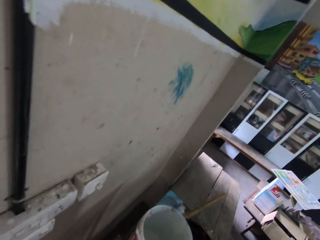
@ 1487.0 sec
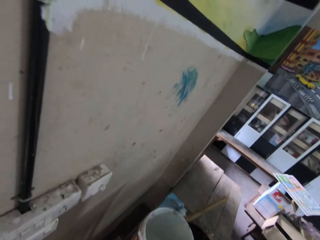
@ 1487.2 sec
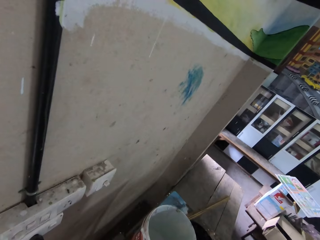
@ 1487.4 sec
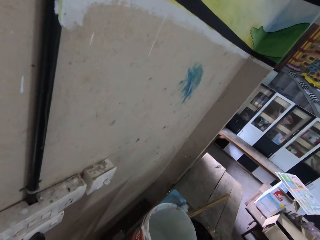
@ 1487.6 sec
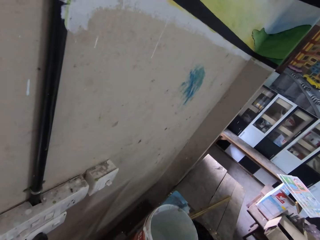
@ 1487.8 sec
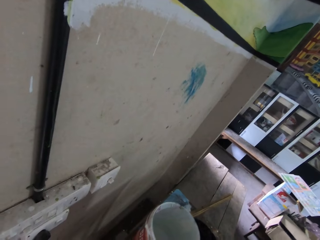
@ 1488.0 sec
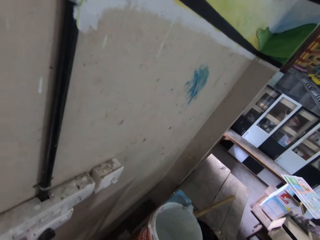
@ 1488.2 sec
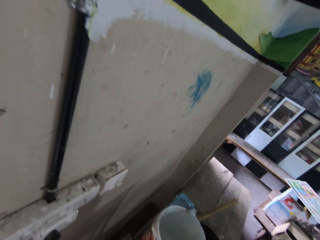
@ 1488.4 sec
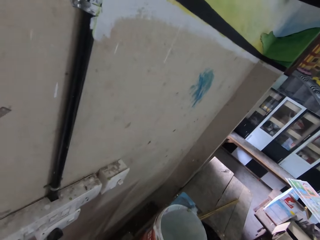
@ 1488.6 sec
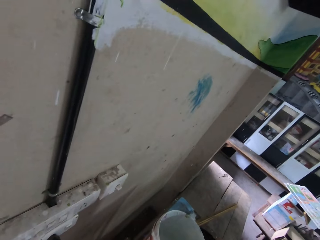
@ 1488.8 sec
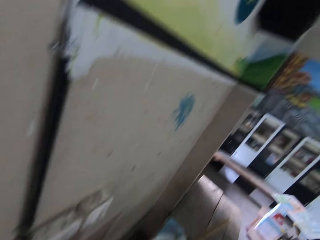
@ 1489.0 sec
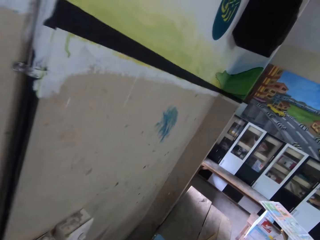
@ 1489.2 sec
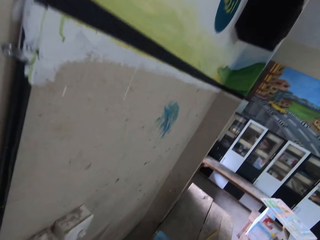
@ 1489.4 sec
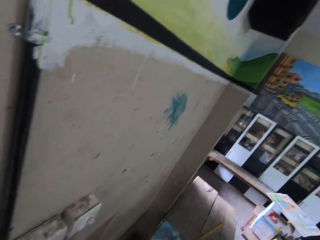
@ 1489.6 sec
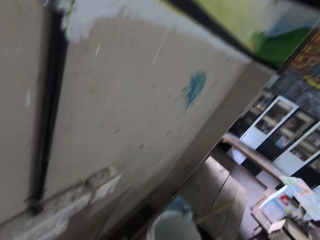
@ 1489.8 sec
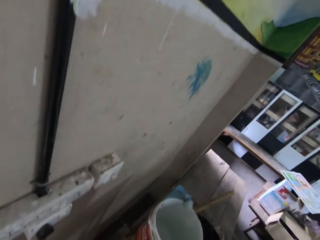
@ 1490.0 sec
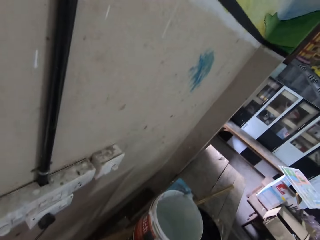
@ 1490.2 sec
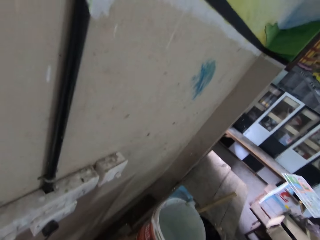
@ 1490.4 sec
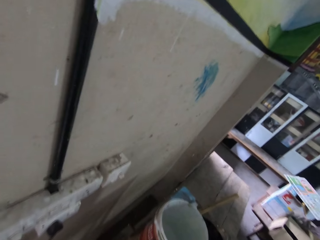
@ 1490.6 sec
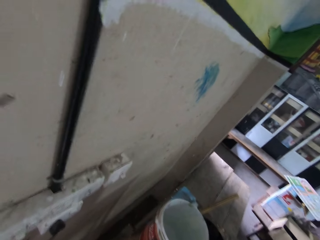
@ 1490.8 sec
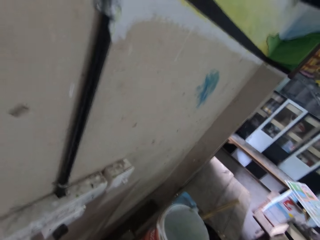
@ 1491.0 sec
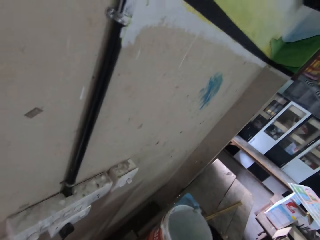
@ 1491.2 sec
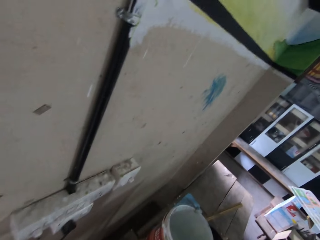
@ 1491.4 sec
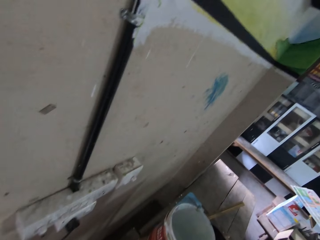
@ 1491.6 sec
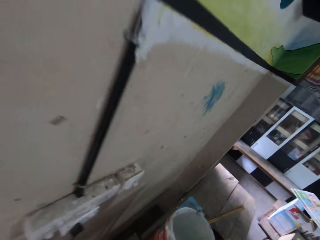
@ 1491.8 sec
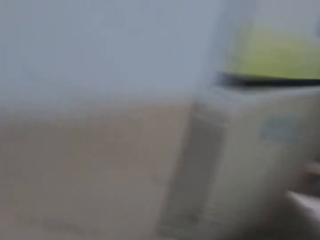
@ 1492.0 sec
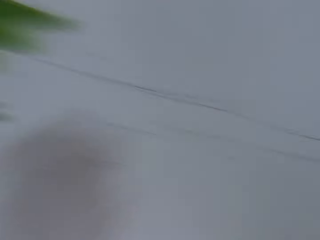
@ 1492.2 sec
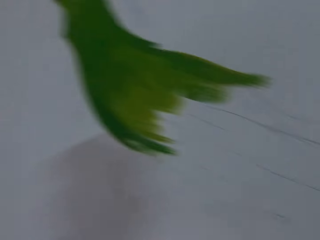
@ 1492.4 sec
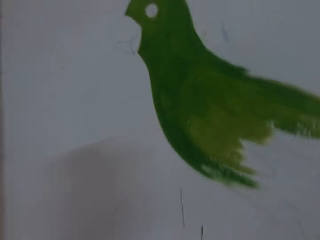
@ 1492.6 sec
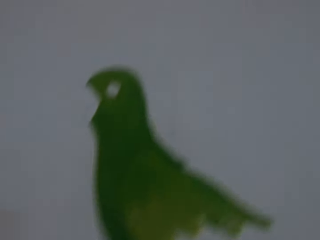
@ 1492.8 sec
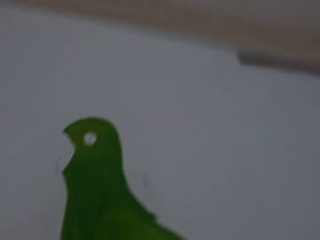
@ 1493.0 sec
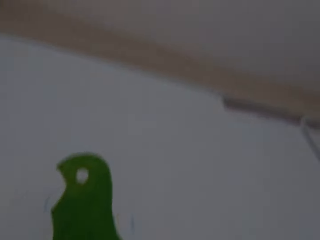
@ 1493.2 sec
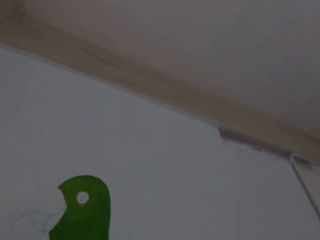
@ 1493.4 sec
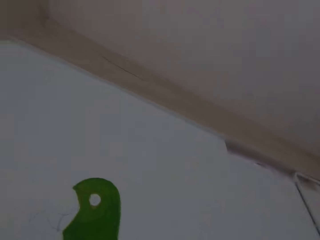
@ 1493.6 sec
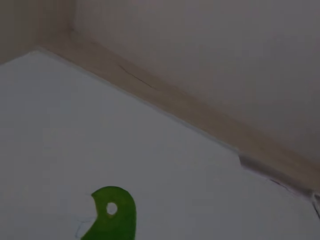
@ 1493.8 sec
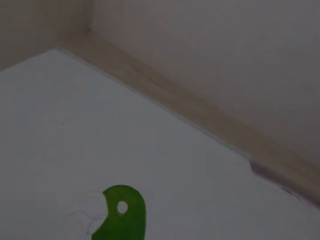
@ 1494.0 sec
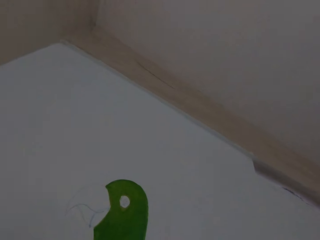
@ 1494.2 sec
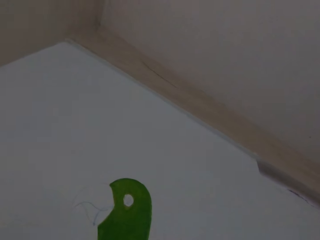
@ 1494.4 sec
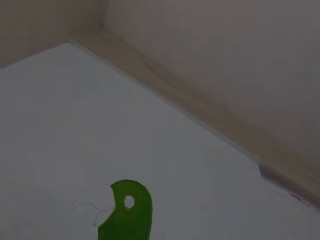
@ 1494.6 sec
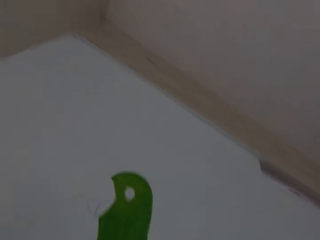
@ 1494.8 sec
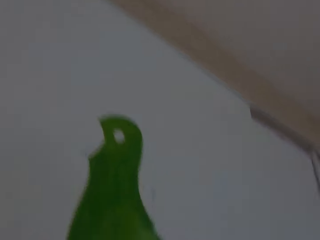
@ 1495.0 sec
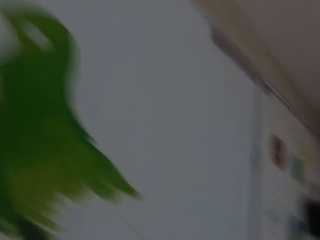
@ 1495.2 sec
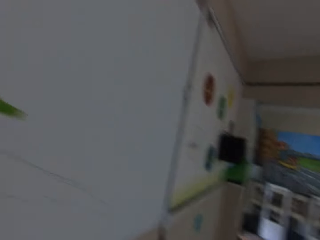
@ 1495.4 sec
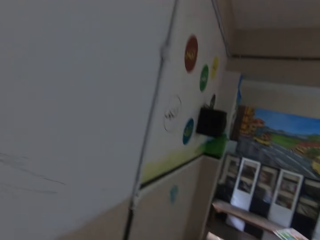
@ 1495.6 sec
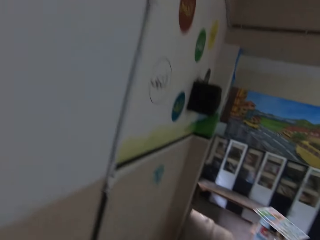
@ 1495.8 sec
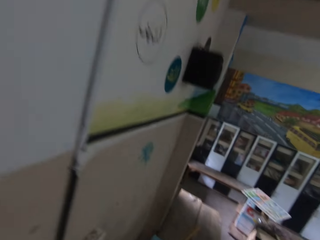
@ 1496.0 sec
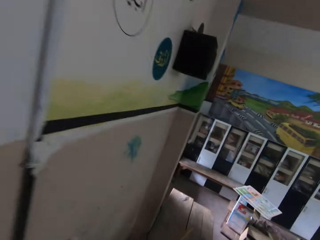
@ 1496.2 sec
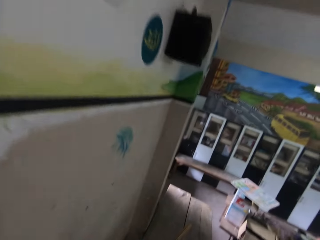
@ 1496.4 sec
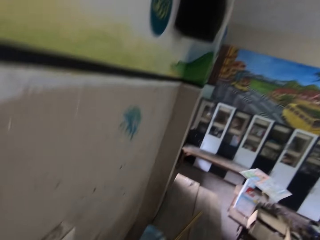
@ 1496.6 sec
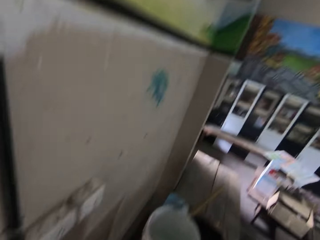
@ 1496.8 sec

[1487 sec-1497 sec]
The camera wearer paints the art on the wall.

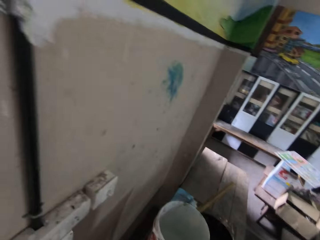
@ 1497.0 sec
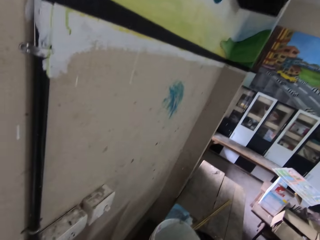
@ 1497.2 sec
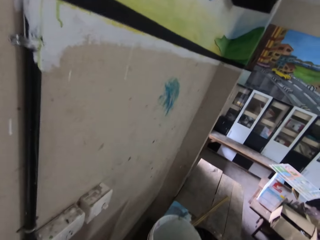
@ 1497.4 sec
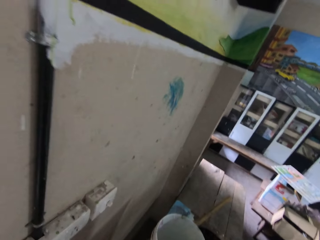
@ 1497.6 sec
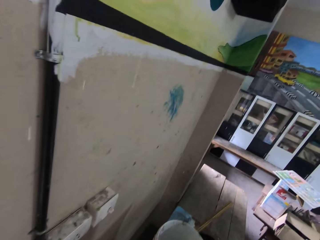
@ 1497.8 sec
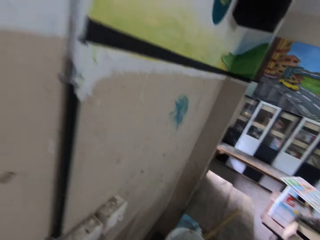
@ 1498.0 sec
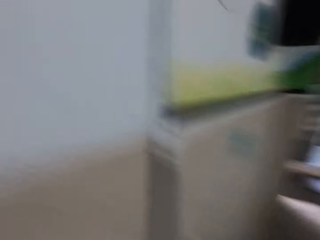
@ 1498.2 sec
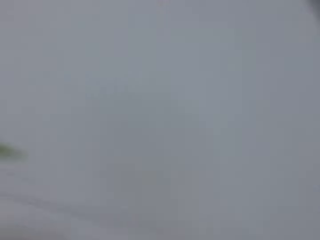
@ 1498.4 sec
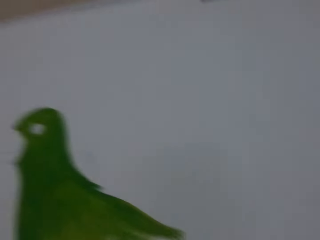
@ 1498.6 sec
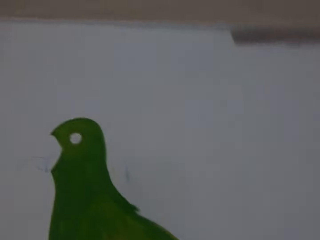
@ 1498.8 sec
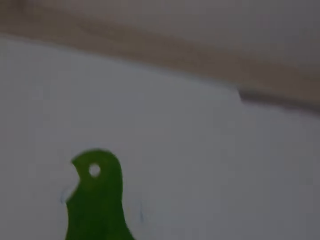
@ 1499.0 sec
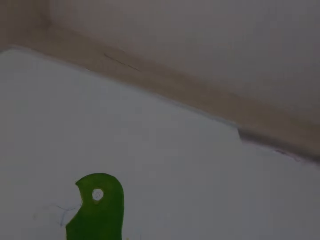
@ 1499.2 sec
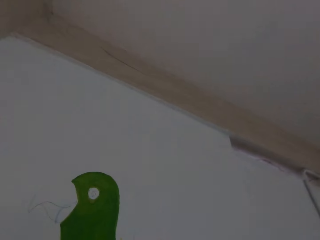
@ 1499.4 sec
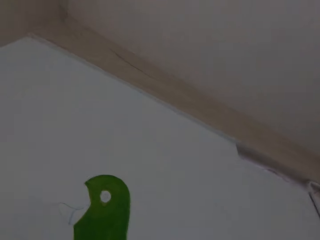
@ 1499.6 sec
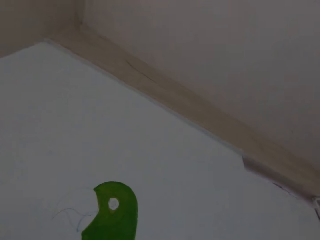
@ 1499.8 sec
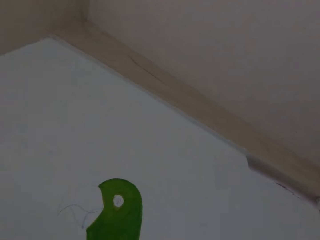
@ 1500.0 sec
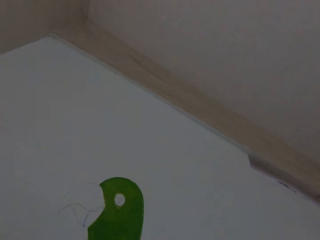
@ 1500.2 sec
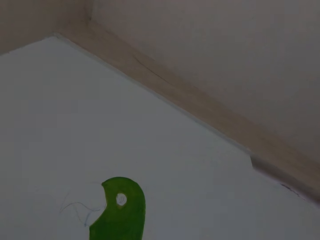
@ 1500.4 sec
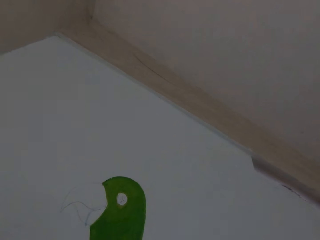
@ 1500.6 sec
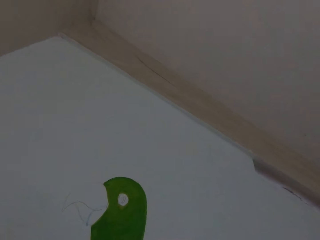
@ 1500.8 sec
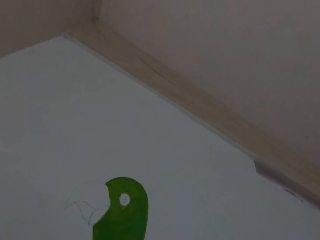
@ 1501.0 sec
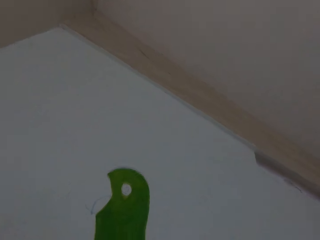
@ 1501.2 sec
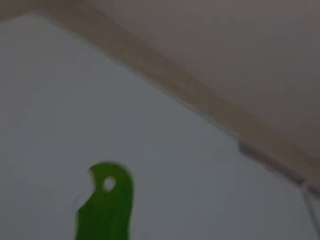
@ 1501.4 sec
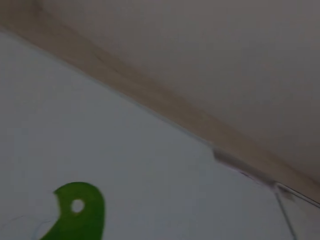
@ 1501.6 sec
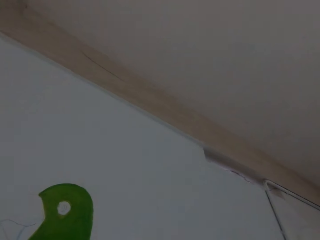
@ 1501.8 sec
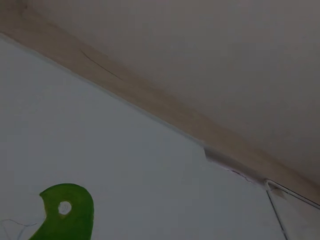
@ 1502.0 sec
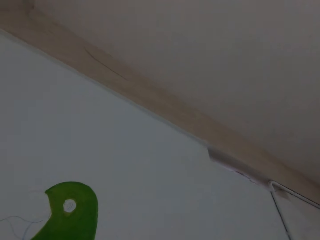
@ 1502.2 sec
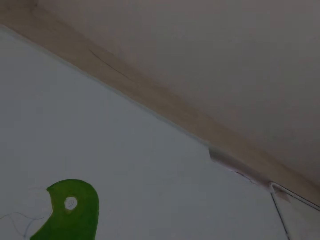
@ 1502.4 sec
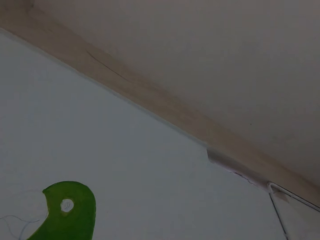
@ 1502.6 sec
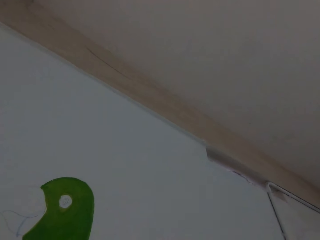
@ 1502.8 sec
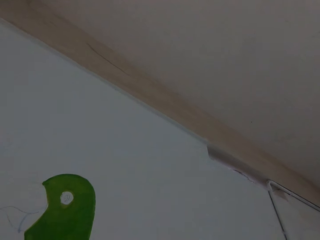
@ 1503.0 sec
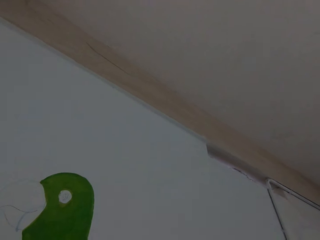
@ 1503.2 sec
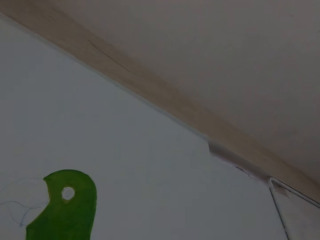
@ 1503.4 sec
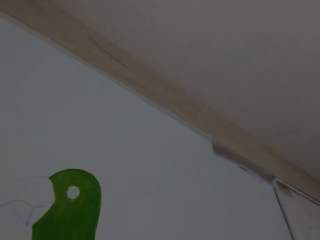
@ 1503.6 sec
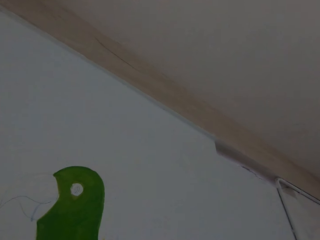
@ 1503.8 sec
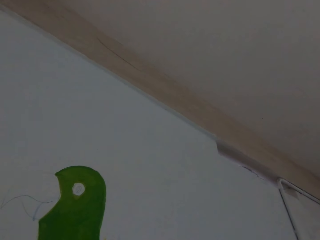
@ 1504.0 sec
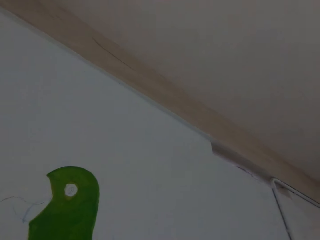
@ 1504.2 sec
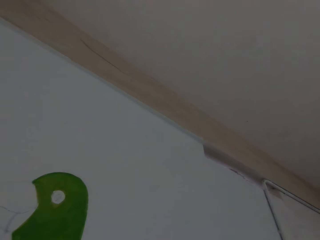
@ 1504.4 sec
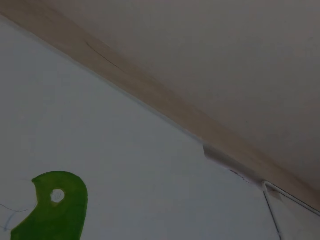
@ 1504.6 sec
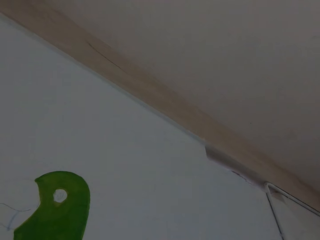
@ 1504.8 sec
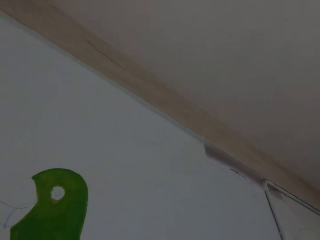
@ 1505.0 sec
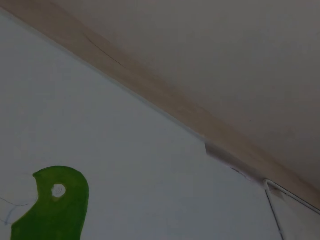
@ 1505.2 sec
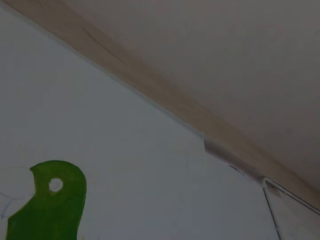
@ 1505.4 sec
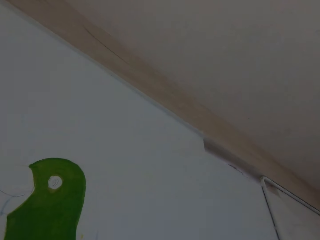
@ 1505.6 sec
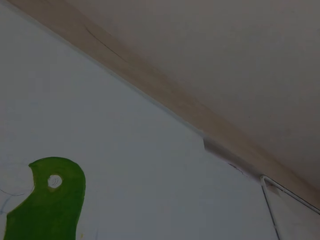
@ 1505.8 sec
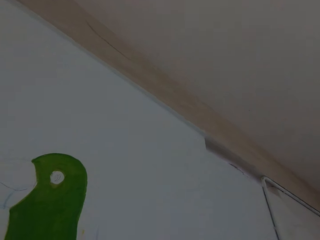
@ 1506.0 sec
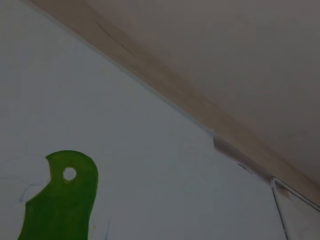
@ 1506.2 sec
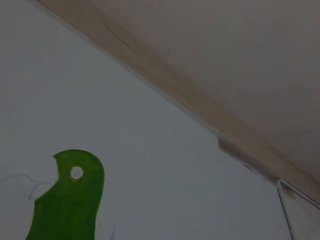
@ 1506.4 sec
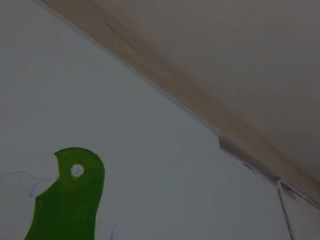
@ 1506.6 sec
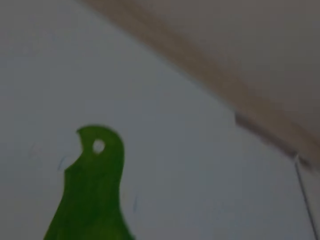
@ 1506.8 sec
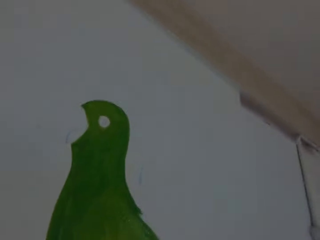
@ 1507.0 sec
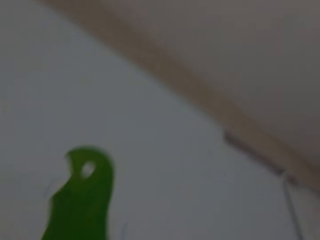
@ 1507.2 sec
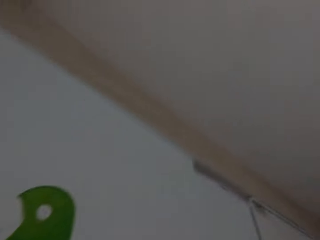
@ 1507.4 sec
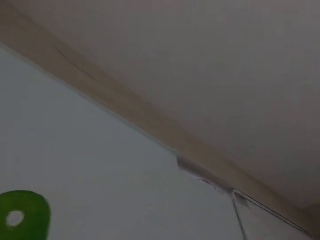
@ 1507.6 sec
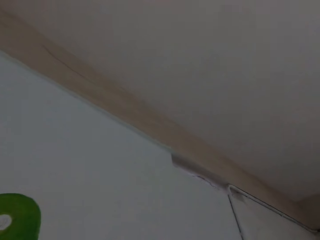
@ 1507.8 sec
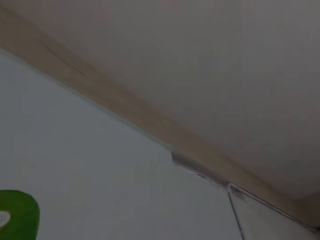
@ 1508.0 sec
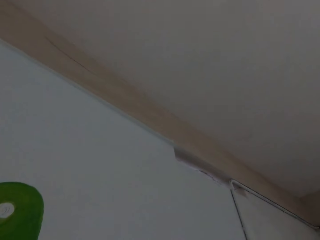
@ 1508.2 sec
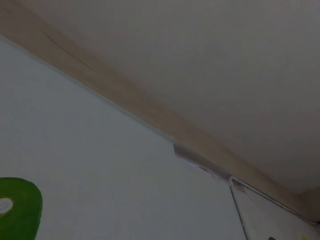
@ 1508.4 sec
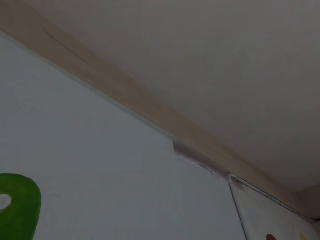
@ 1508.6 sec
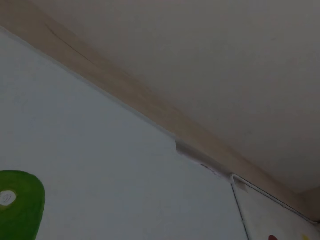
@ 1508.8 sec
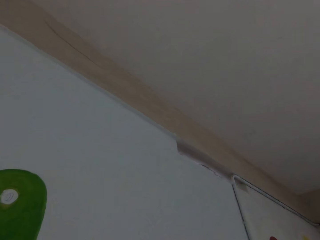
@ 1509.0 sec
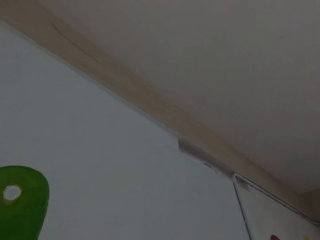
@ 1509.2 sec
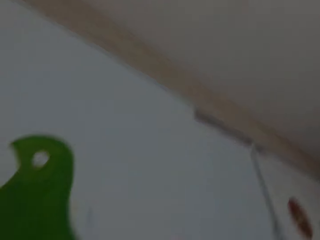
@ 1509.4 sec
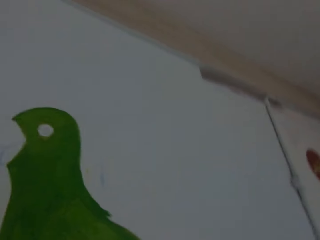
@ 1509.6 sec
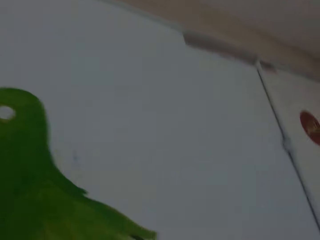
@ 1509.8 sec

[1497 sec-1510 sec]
The camera wearer dips the paint brush inside the paint. They paint the art on the wall.
